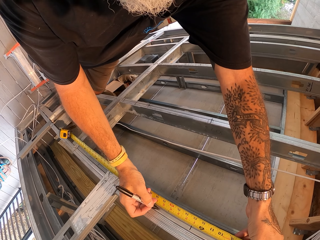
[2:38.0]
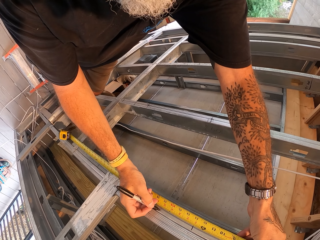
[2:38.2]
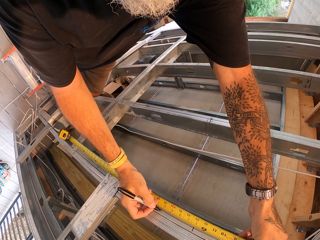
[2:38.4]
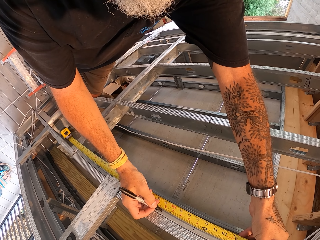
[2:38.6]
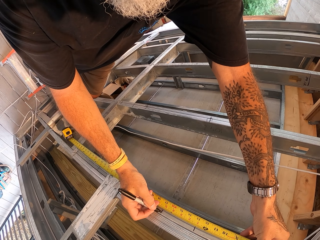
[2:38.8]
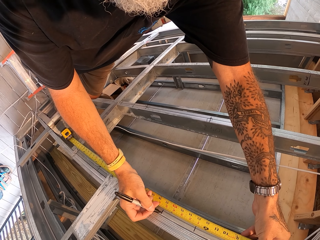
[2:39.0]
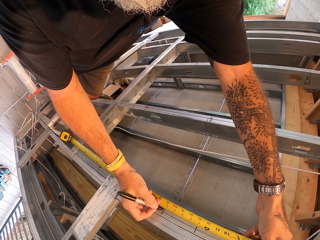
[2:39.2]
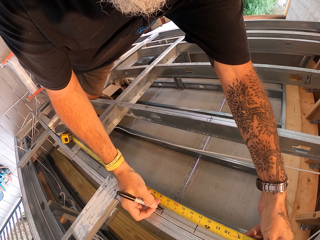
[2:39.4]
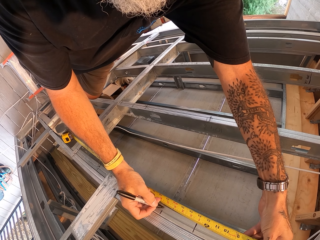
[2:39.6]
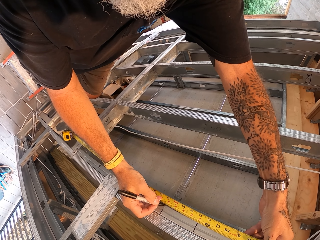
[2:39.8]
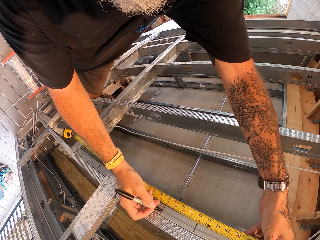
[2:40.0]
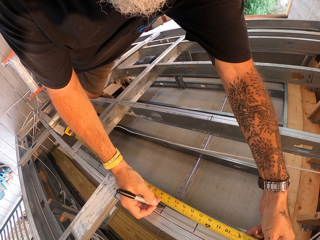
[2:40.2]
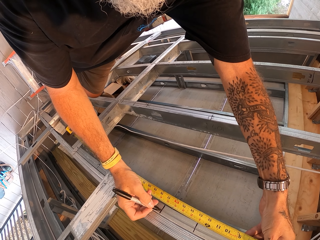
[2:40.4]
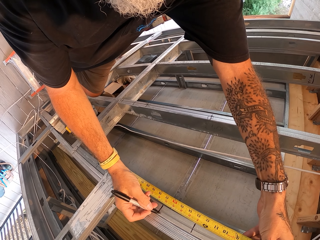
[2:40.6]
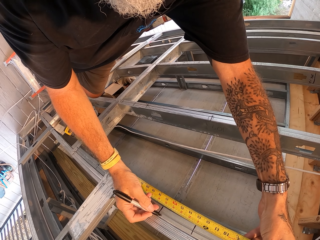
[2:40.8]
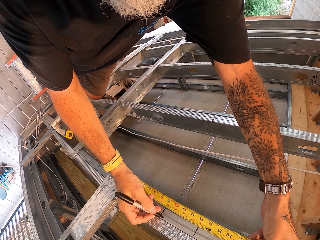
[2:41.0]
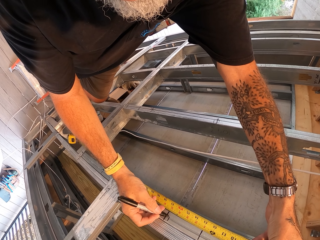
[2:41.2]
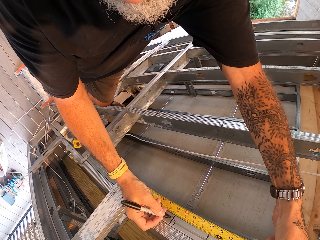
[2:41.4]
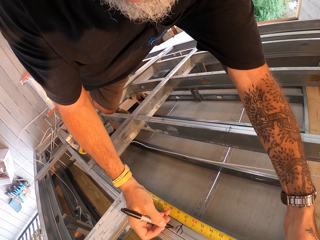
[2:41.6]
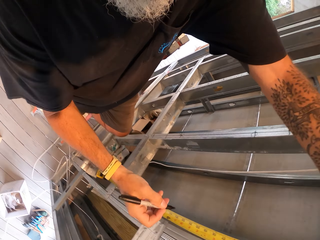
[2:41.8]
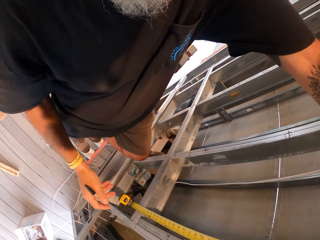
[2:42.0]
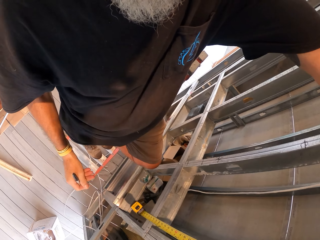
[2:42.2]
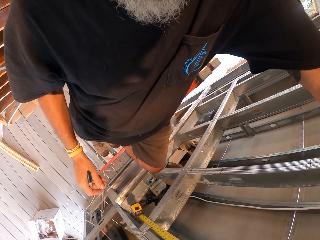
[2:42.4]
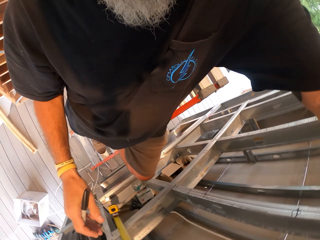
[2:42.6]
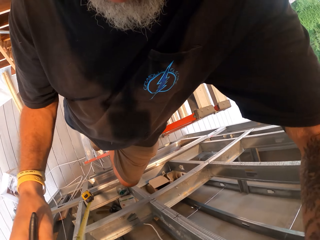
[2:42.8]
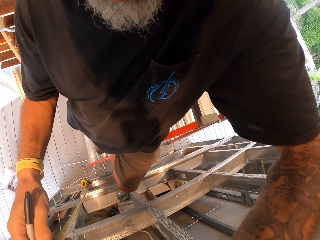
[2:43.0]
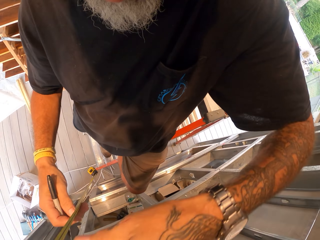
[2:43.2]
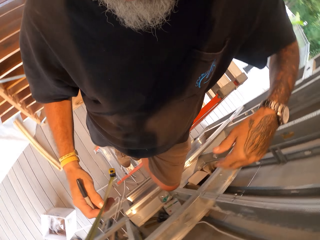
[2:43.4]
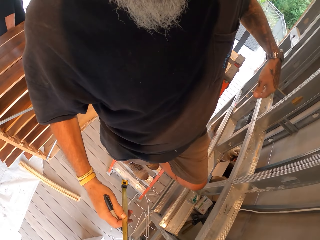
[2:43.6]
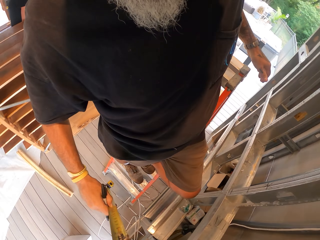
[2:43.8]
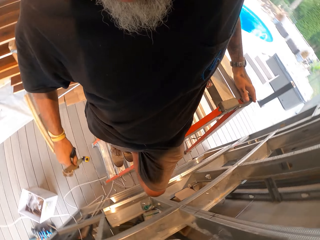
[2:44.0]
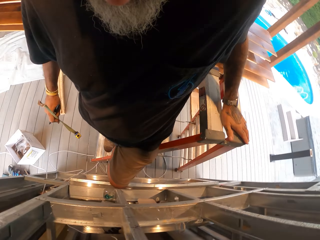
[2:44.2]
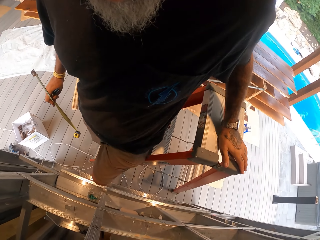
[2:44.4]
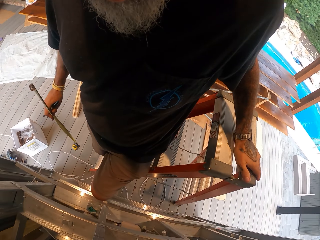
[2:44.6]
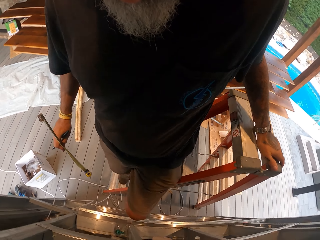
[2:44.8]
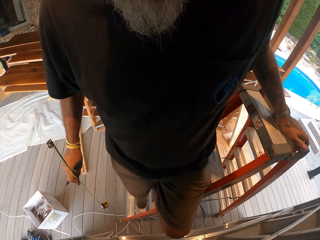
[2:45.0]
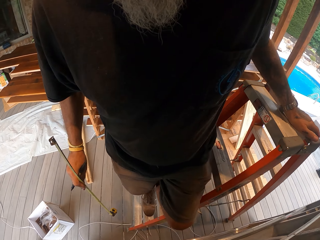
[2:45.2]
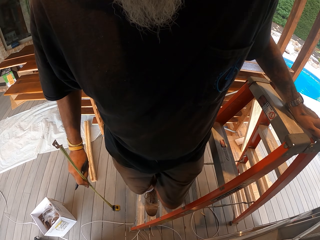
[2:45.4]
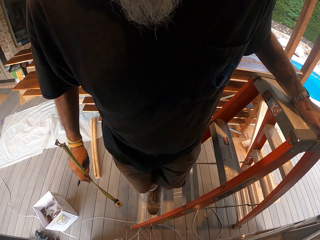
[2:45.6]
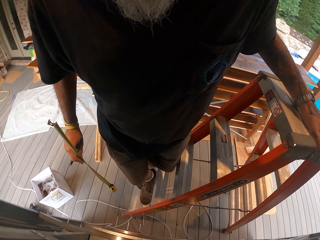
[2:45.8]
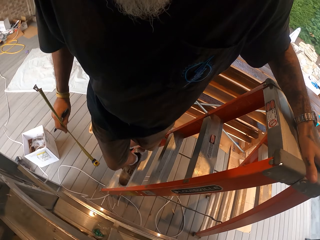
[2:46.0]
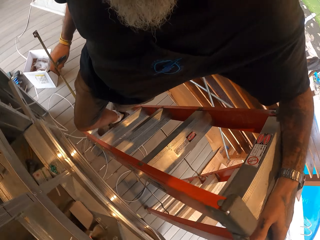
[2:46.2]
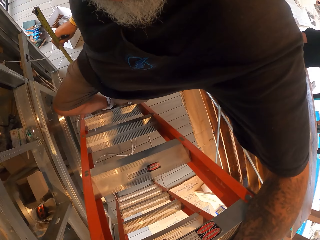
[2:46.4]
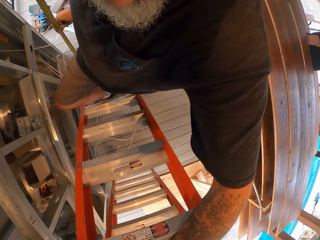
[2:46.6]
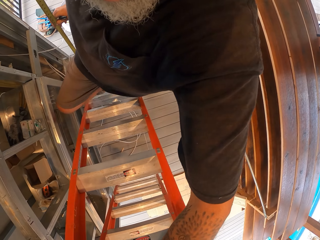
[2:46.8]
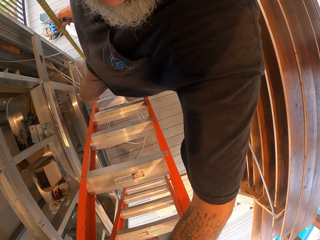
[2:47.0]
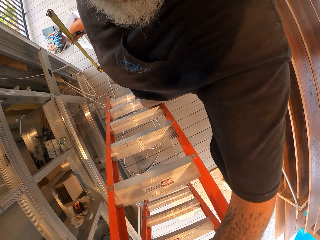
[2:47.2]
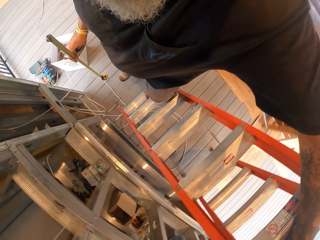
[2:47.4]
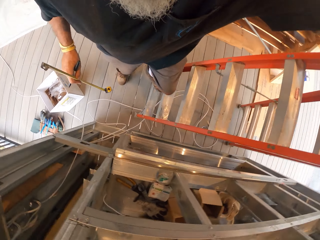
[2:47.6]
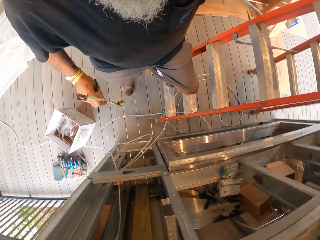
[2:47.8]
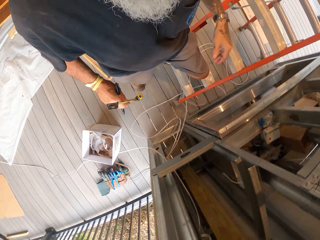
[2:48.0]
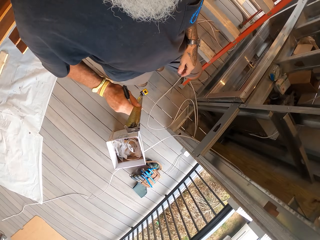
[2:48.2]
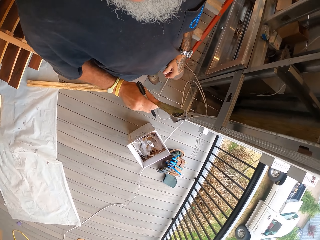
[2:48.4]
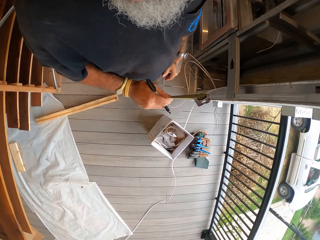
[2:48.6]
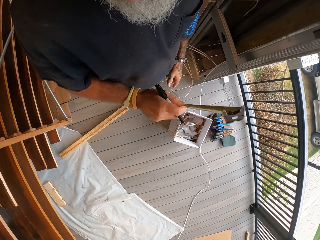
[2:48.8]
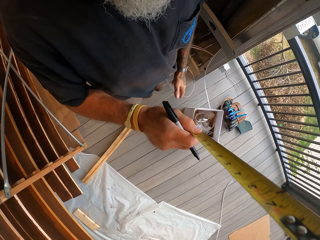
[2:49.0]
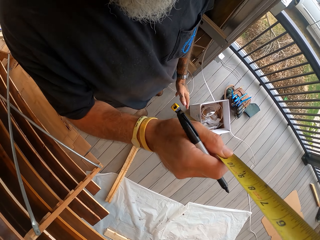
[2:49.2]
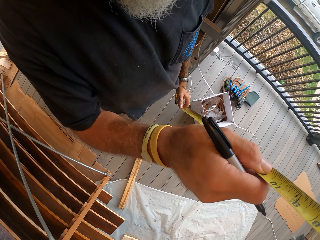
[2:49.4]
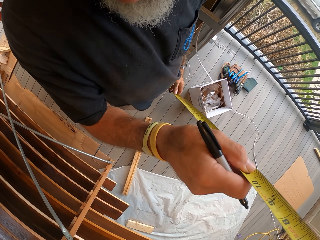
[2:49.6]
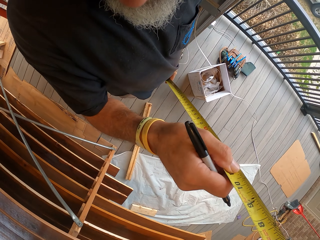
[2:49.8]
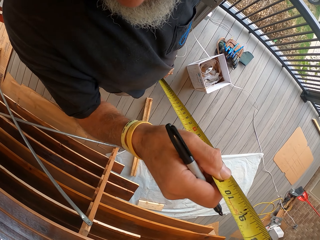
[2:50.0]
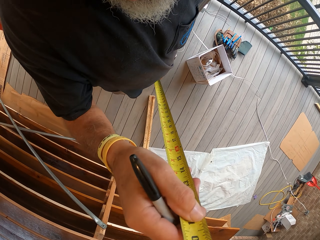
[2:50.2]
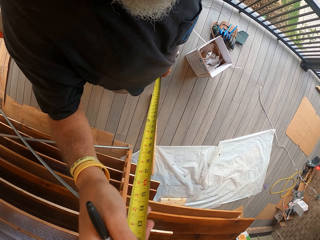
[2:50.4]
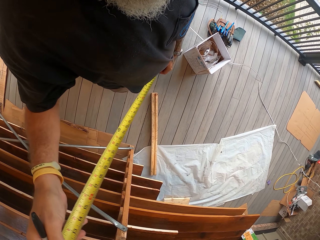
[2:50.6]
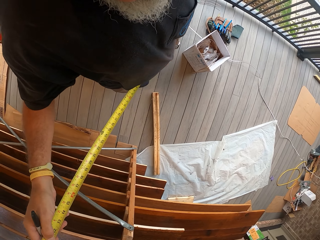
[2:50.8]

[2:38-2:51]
The camera wearer marks bars with a construction pen. They climb down the ladder.

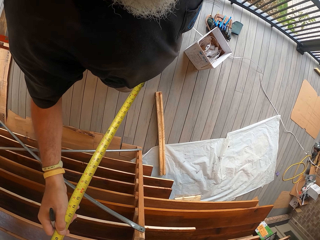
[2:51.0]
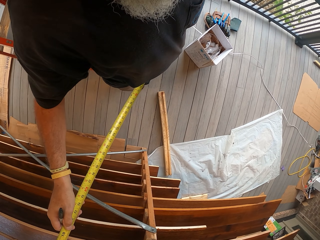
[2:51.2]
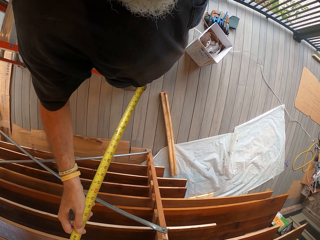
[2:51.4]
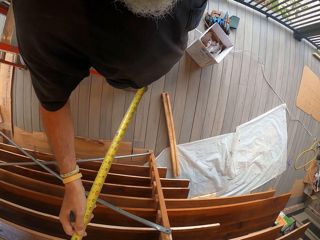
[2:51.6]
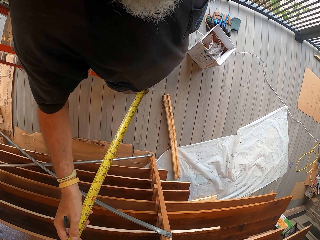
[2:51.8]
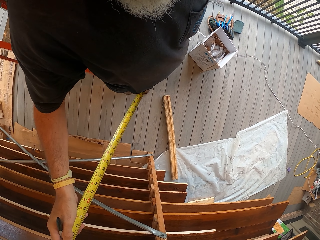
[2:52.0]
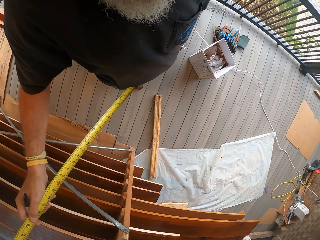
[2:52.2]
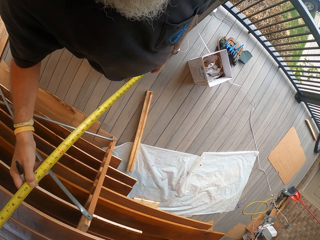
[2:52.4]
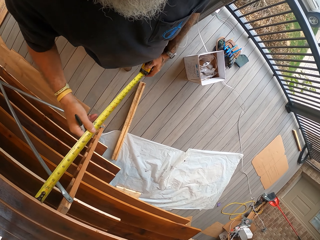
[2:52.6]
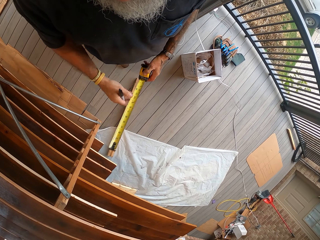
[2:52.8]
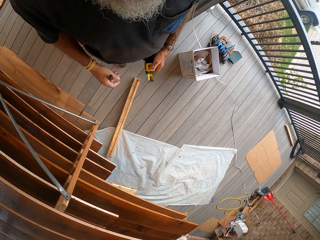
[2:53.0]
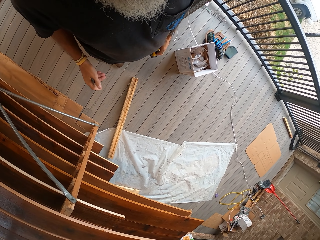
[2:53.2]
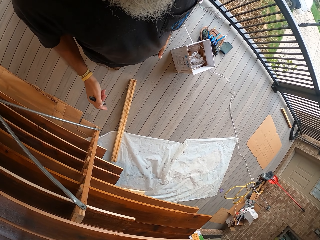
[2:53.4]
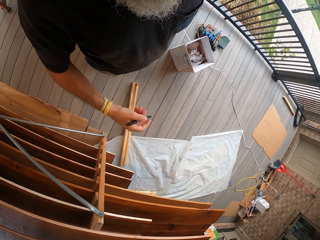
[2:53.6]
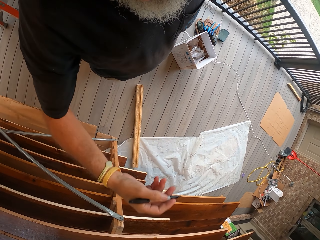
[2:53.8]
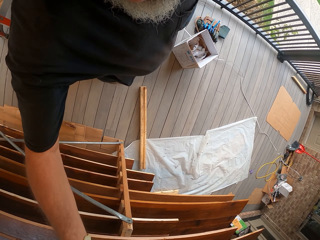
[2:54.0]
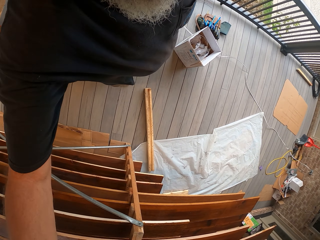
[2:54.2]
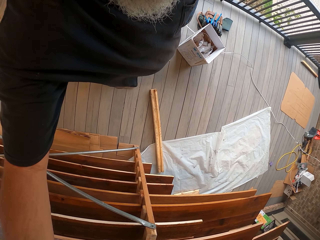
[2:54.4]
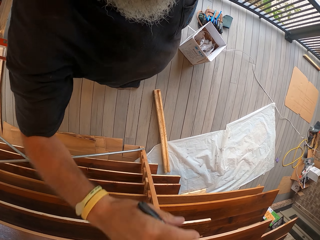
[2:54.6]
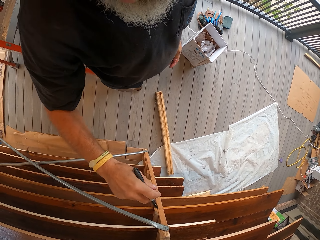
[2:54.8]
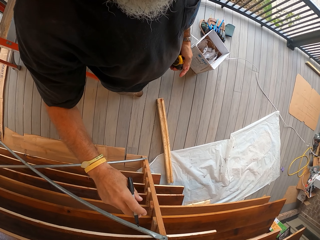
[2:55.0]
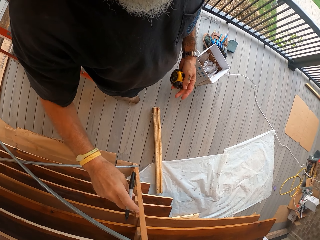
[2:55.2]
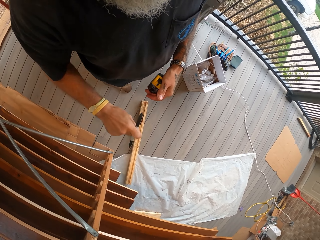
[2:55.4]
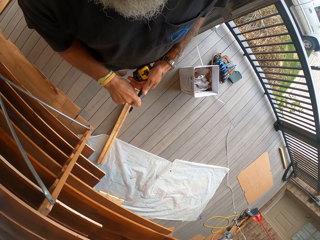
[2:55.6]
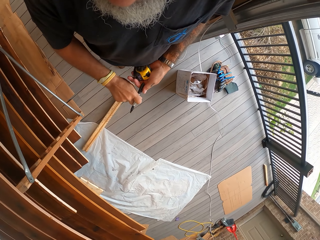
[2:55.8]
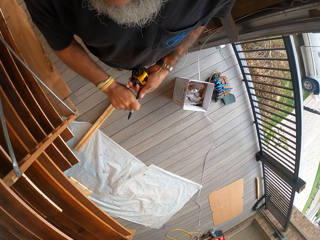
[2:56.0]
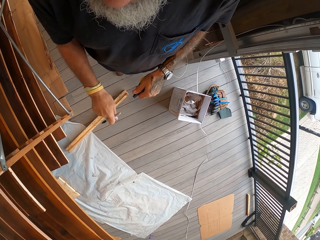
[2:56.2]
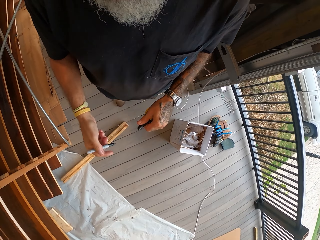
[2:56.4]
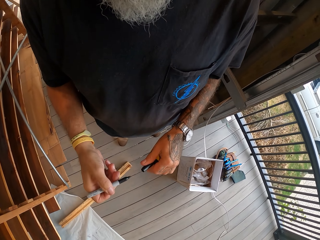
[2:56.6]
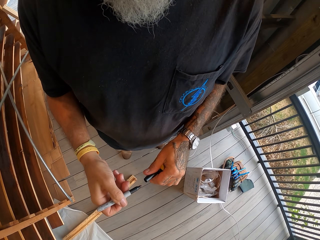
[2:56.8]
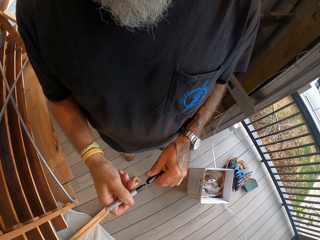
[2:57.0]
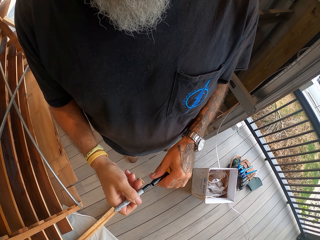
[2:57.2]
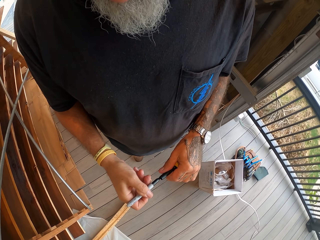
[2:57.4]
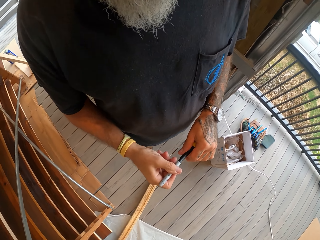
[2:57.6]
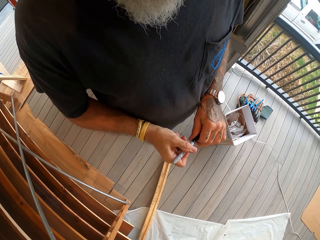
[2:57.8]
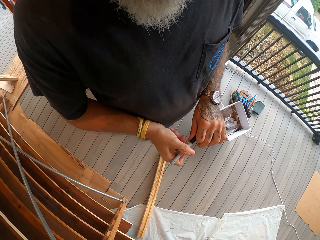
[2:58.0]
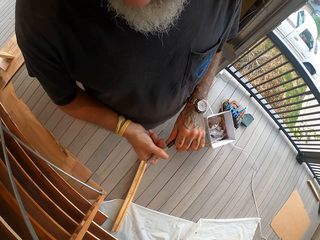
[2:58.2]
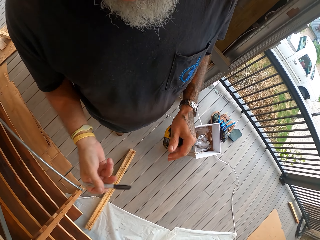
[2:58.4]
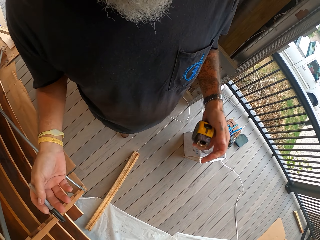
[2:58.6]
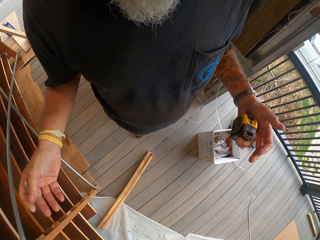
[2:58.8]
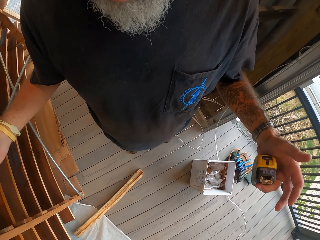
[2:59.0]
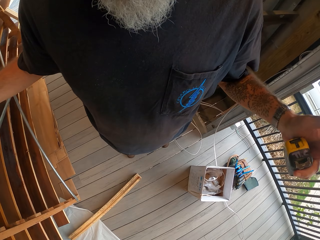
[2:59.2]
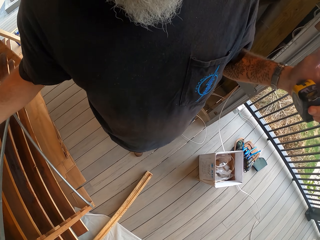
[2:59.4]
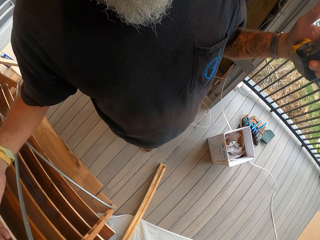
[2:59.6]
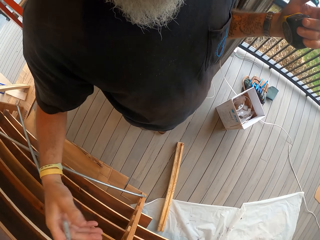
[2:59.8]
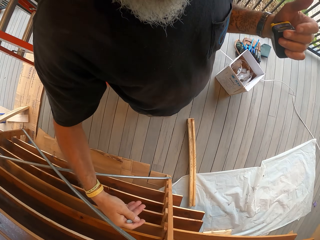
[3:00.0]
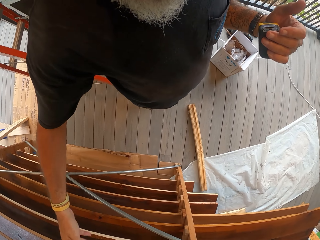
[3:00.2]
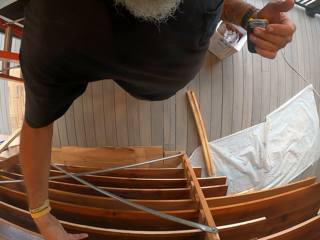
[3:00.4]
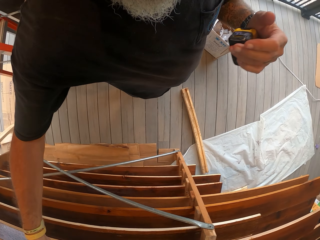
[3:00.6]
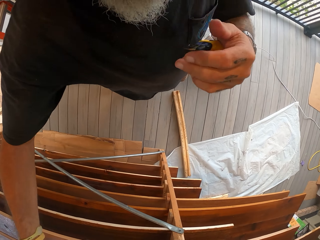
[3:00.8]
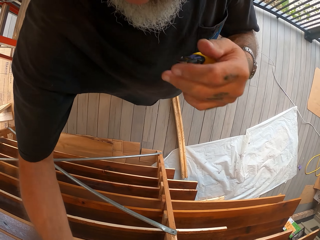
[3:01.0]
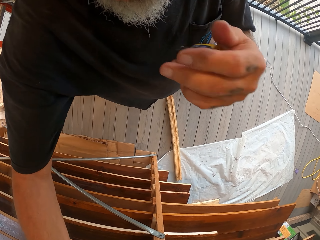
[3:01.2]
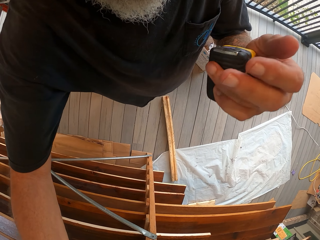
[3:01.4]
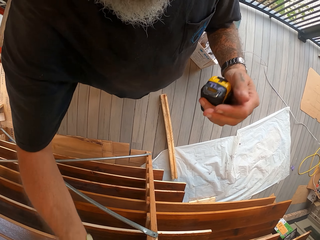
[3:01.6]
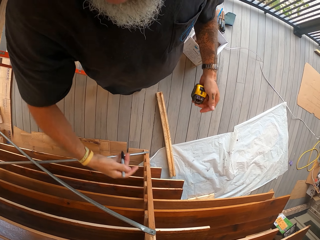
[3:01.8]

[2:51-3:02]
The camera wearer closes the tape measure. They cork the construction pen.
